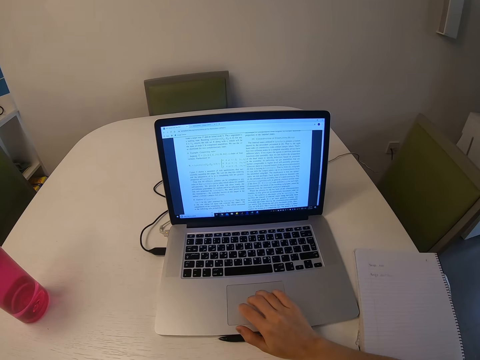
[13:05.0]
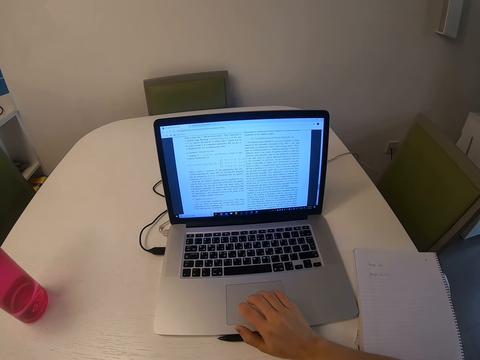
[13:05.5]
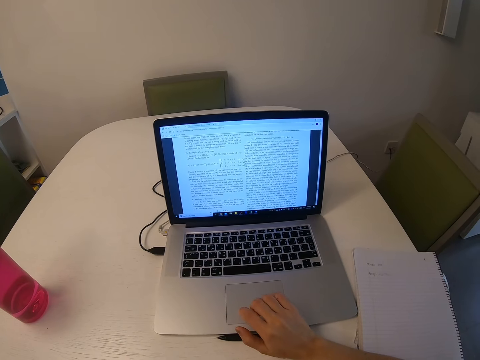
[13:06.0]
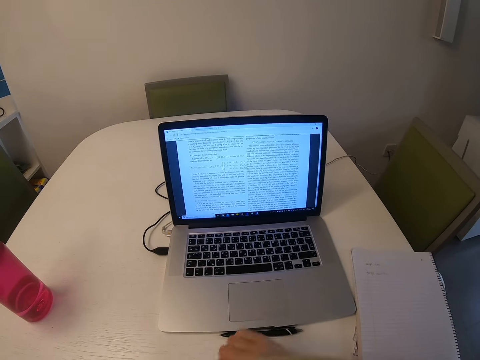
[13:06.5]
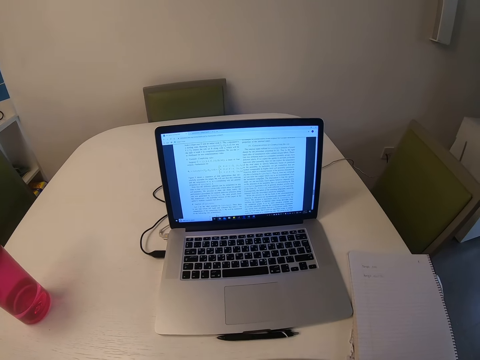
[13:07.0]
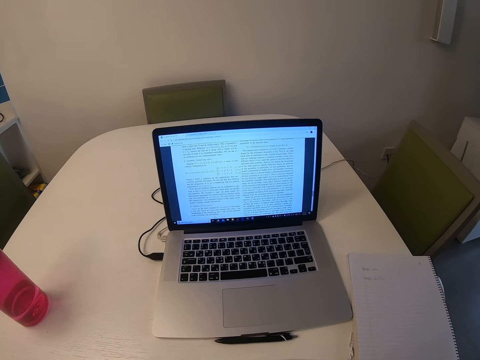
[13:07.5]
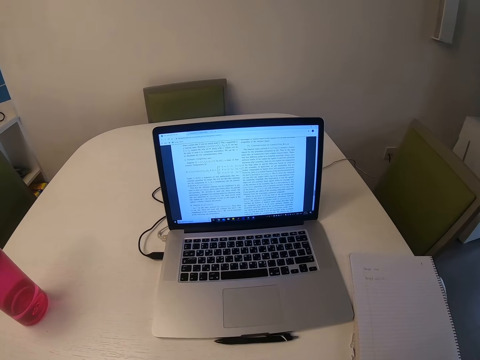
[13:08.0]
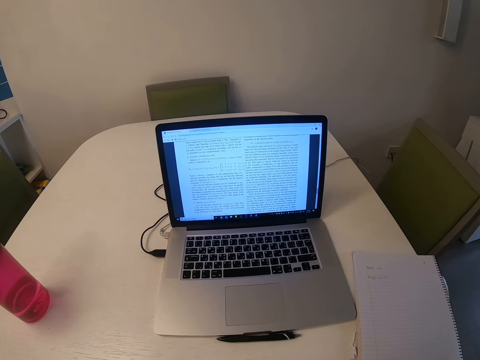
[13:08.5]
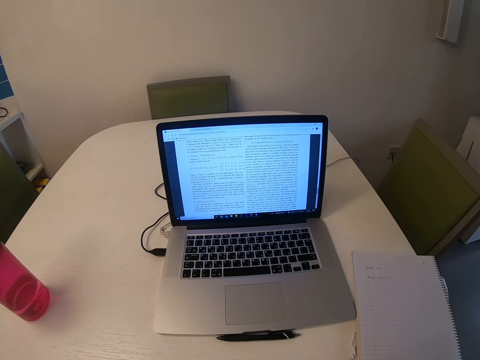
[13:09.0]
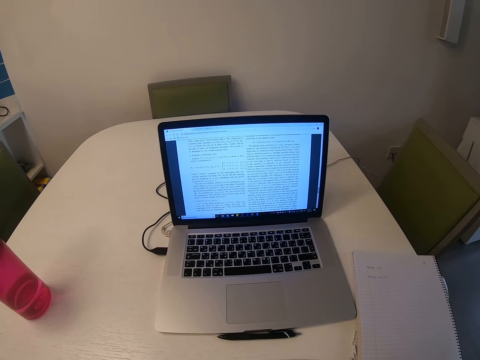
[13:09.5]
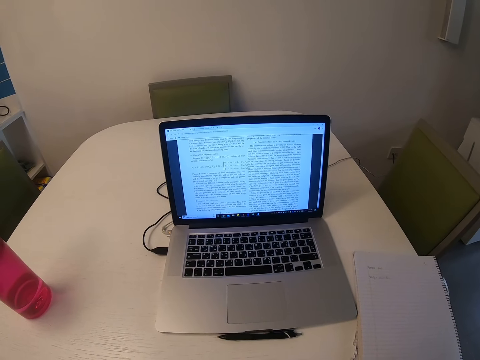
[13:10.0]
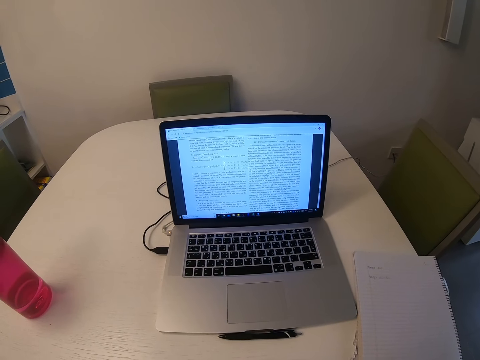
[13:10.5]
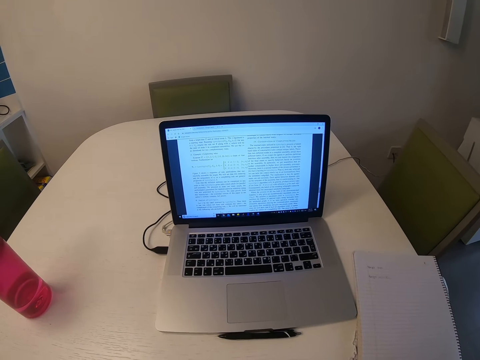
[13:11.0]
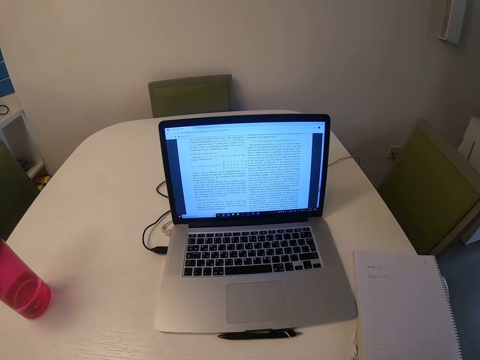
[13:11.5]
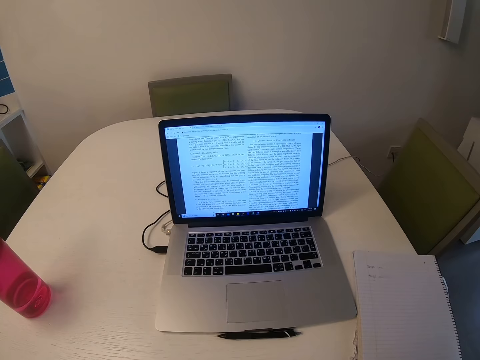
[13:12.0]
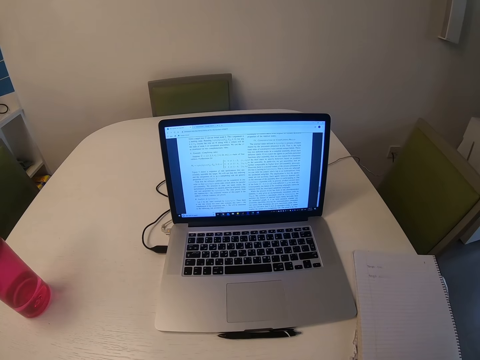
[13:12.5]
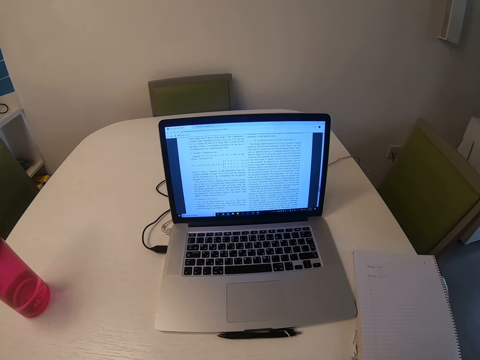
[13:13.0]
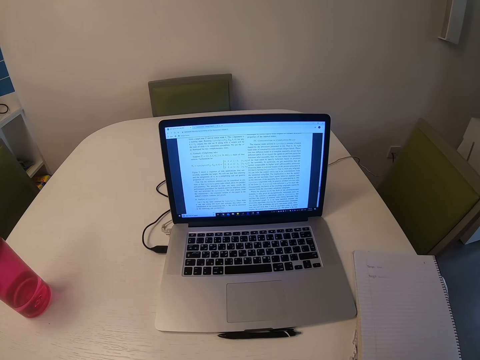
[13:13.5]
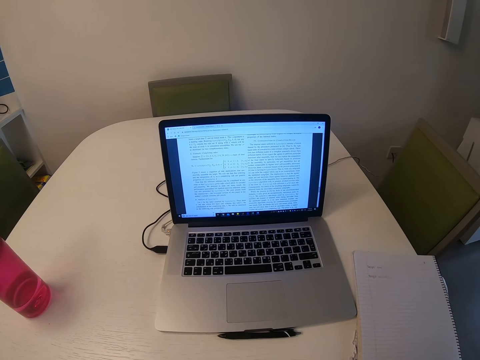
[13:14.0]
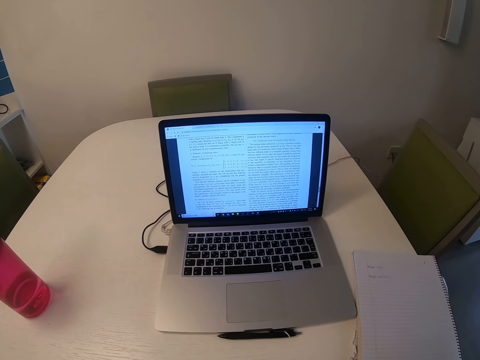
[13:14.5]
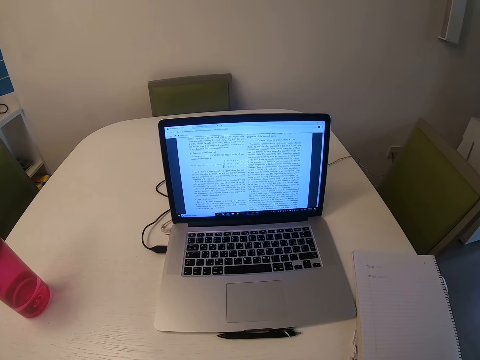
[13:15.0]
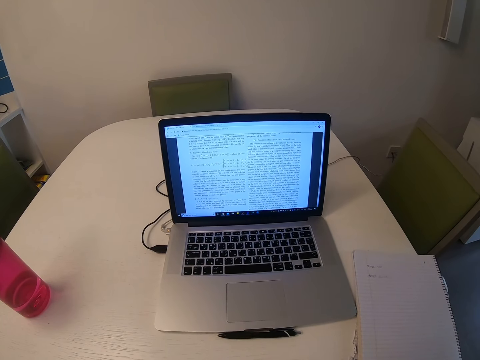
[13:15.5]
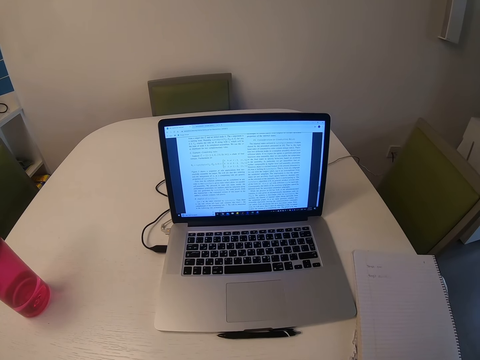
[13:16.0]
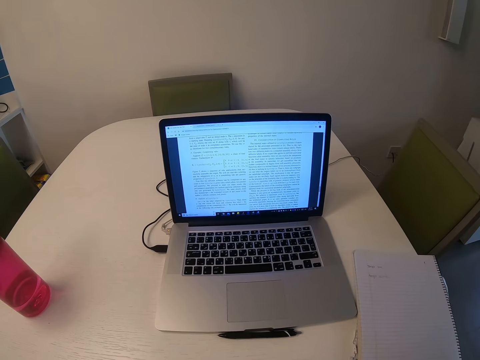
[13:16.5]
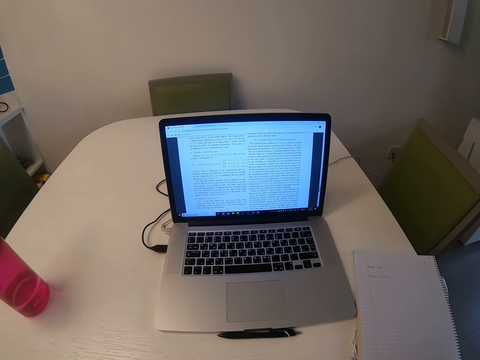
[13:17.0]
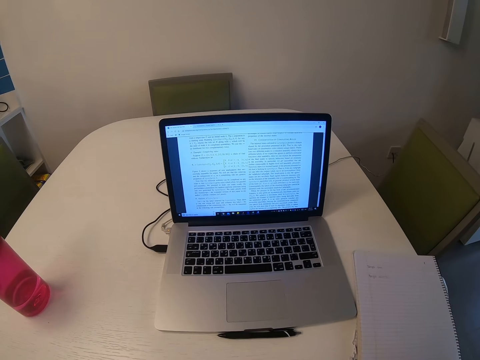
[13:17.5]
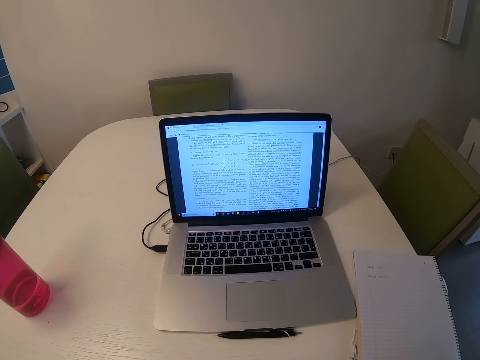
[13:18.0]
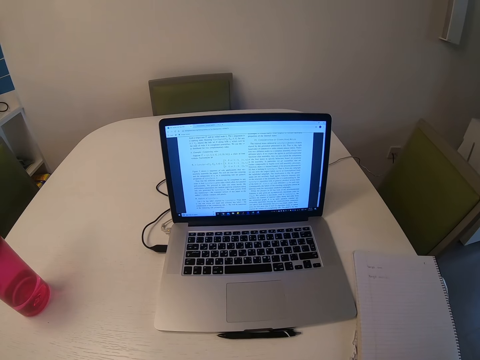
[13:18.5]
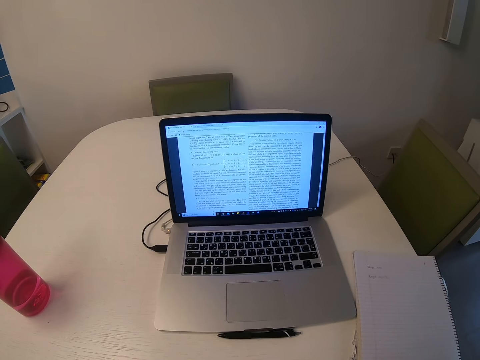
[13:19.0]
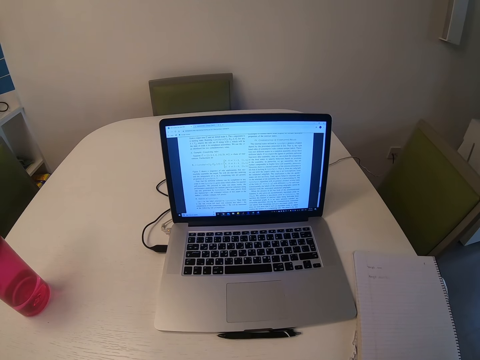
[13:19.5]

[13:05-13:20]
The camera wearer reads at the laptop.

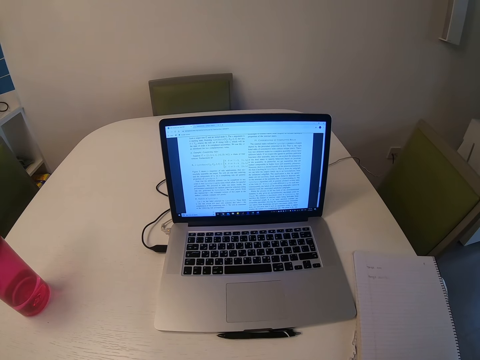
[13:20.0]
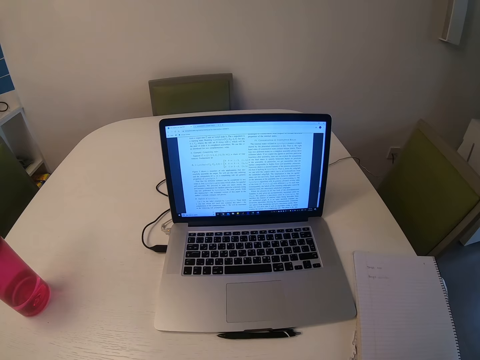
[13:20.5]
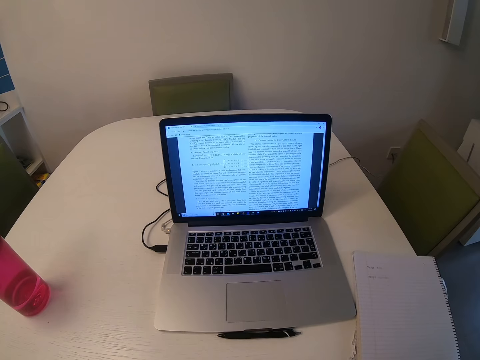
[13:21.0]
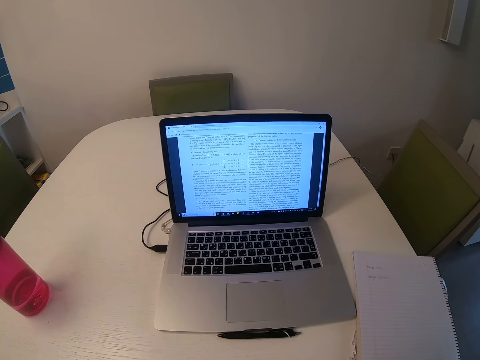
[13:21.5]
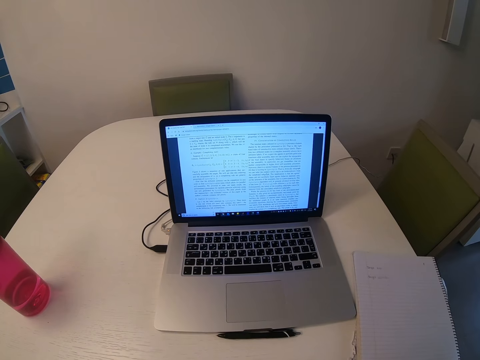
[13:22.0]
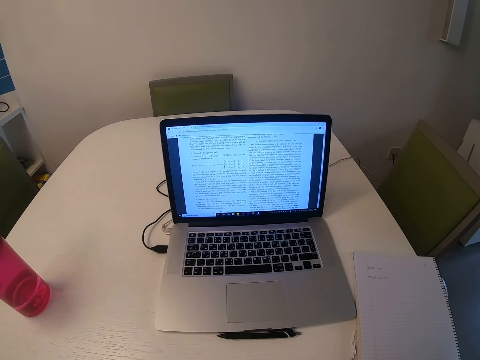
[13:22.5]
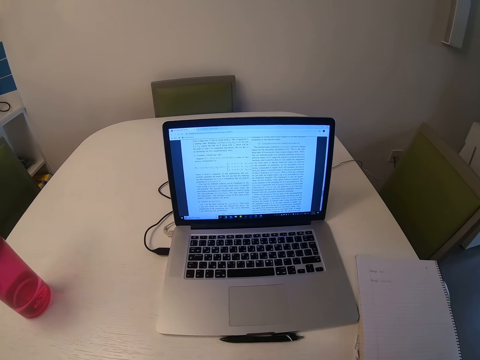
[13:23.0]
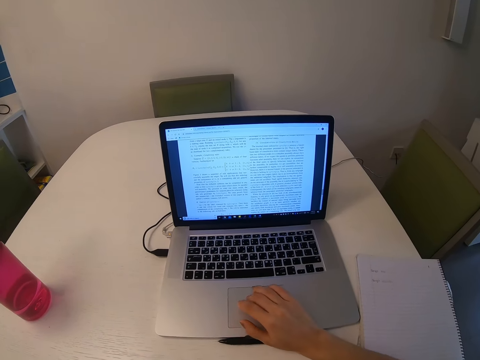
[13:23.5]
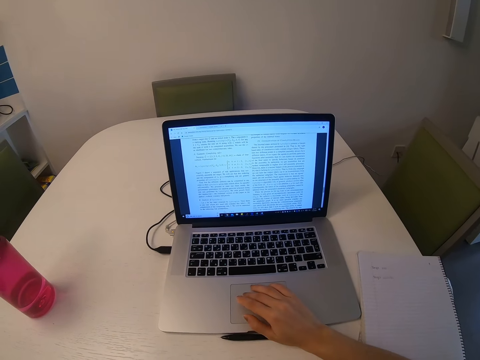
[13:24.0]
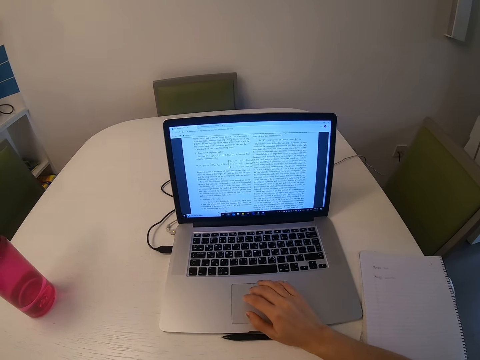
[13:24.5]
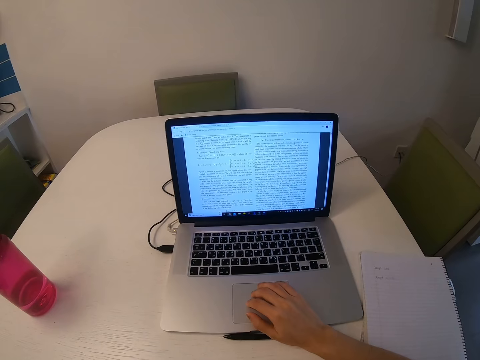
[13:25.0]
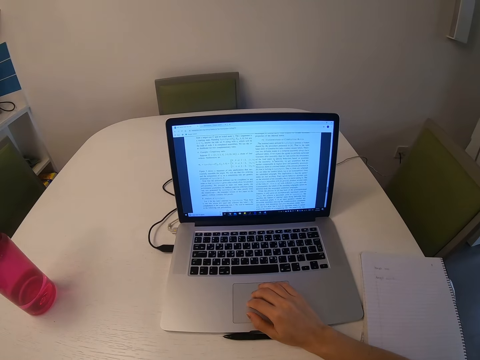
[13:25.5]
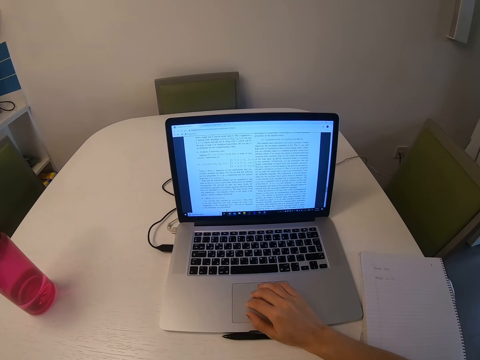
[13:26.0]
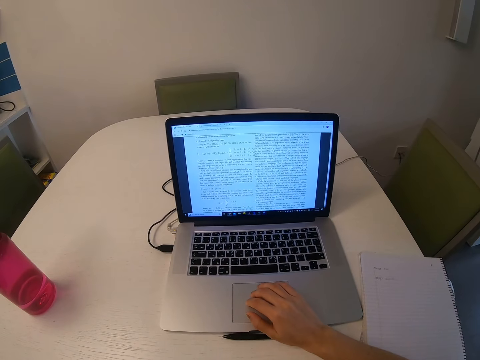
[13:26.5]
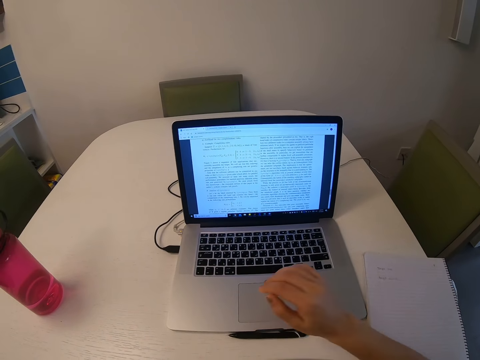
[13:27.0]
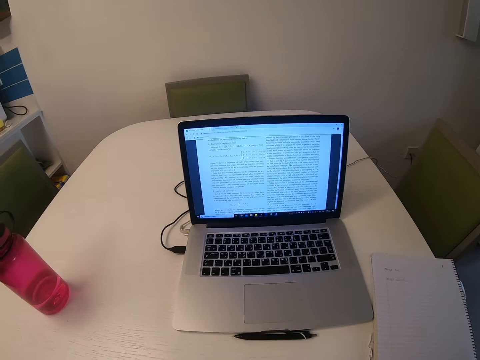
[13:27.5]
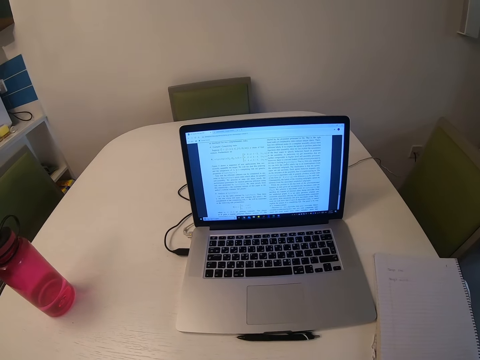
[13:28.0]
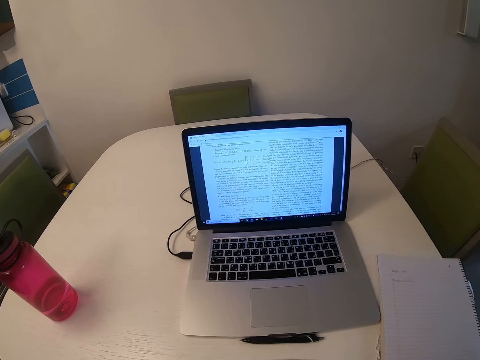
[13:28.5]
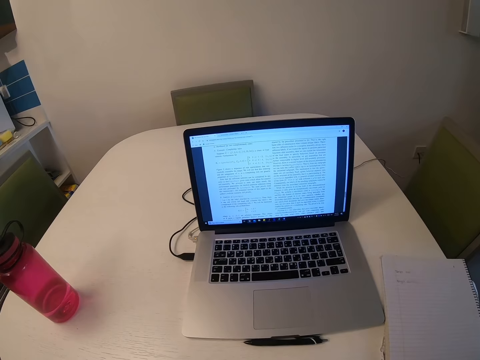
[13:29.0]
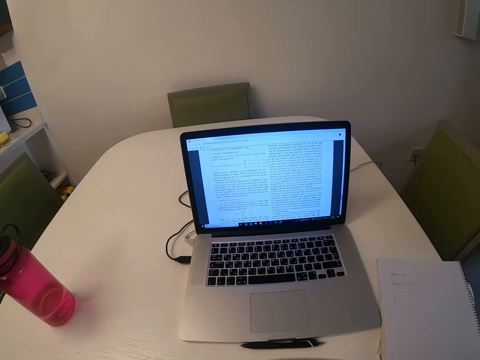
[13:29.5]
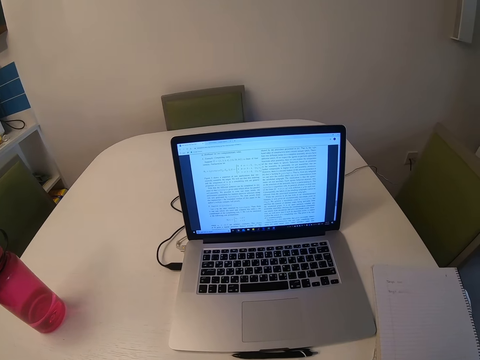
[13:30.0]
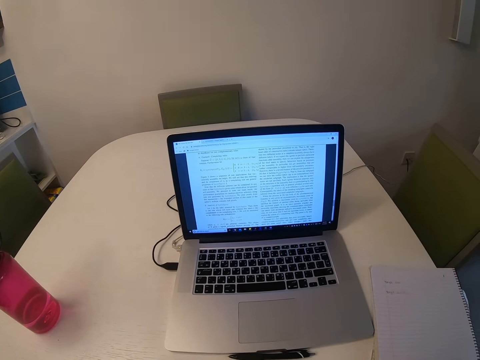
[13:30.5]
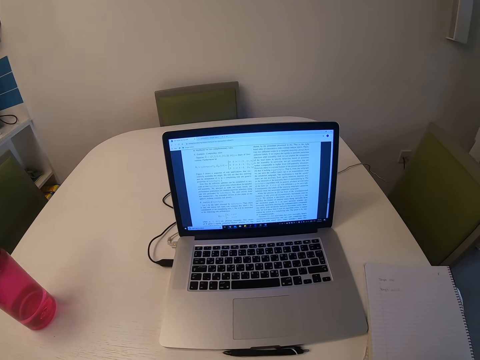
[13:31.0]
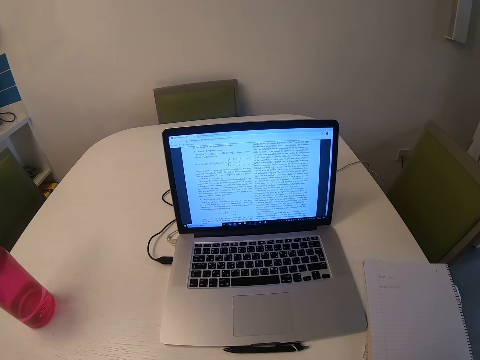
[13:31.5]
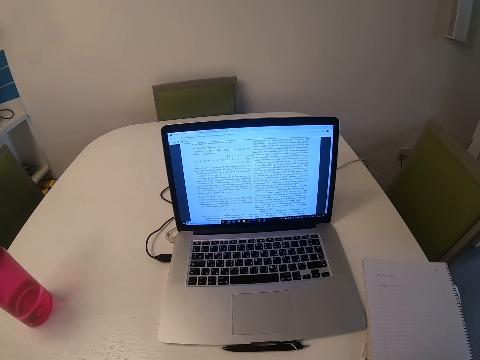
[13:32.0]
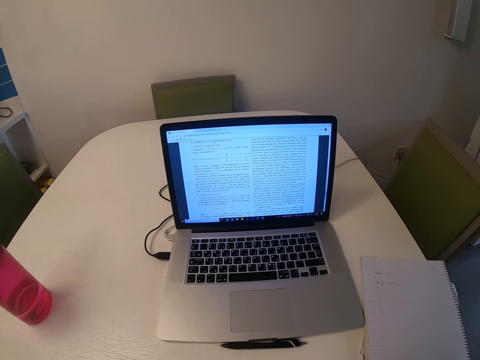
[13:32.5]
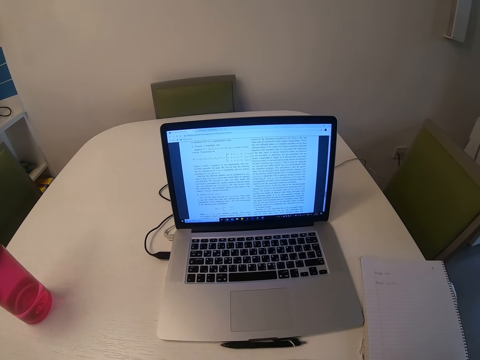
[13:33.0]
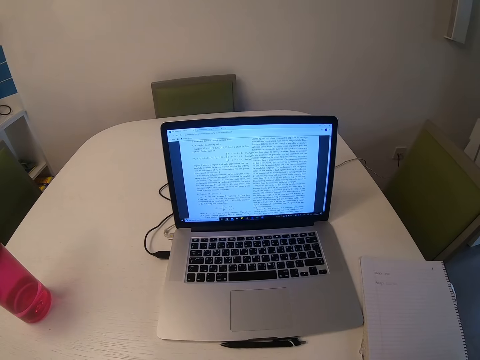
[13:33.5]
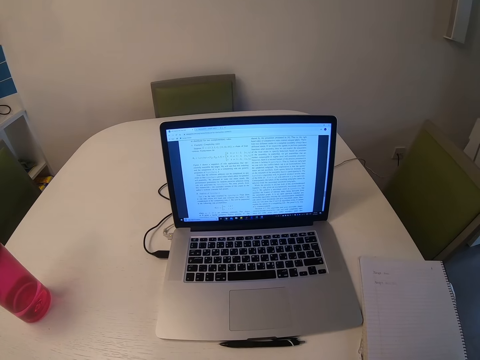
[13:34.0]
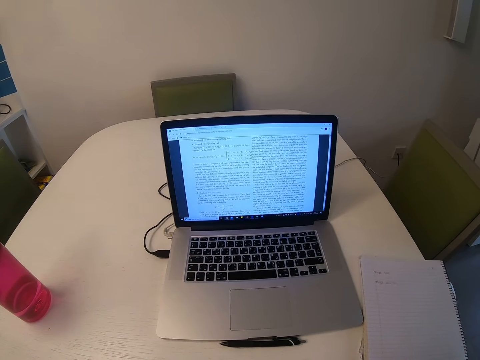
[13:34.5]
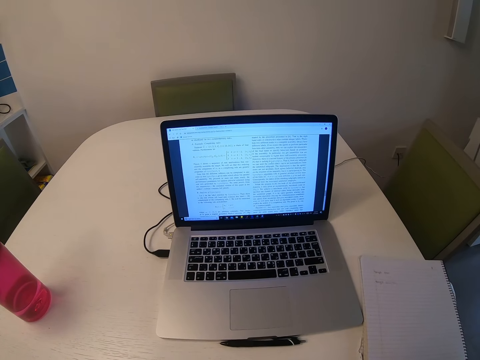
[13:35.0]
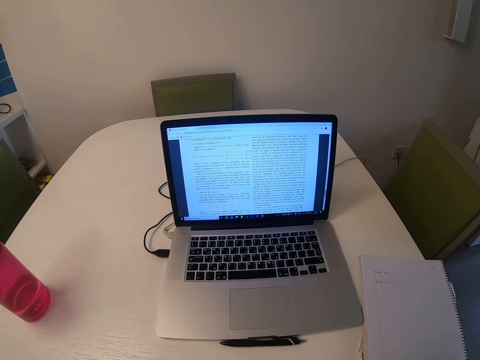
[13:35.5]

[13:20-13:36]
The camera wearer uses the laptop. They scroll the laptop. They read at the laptop.
